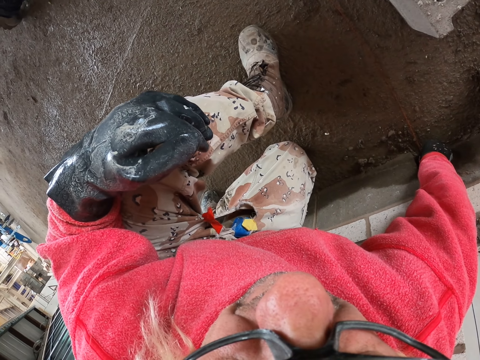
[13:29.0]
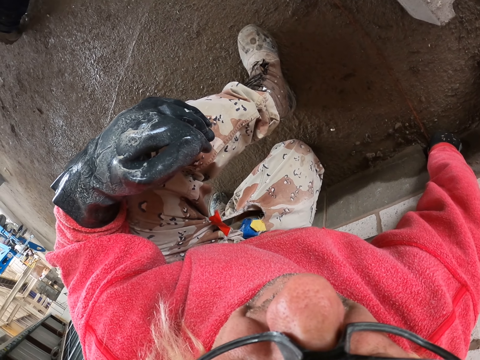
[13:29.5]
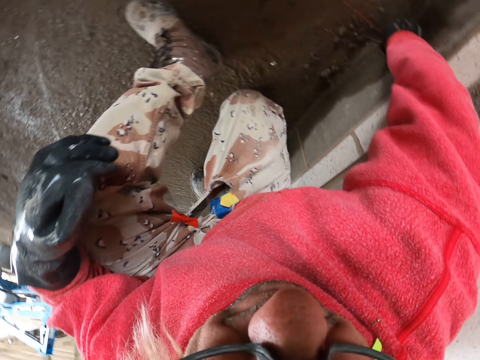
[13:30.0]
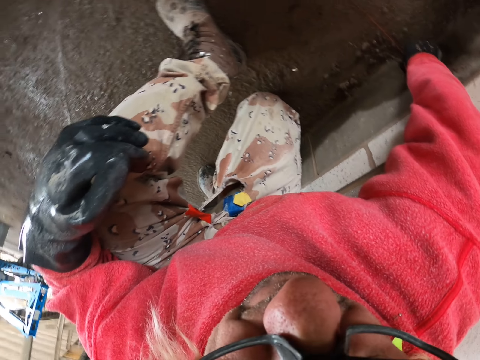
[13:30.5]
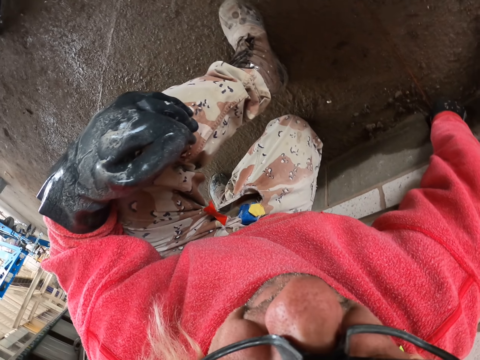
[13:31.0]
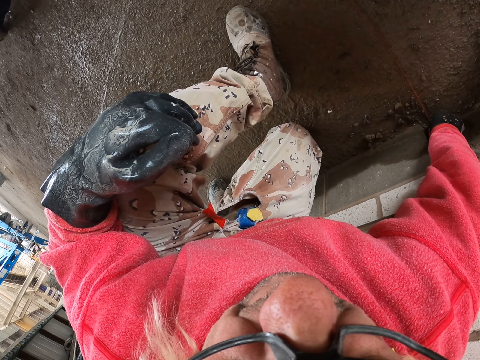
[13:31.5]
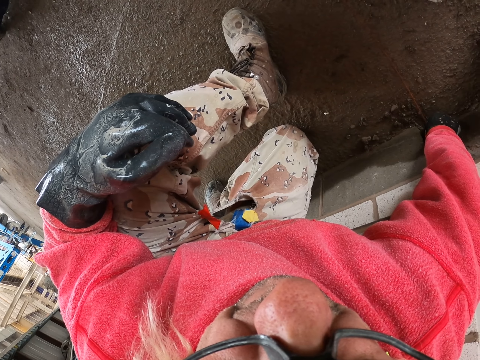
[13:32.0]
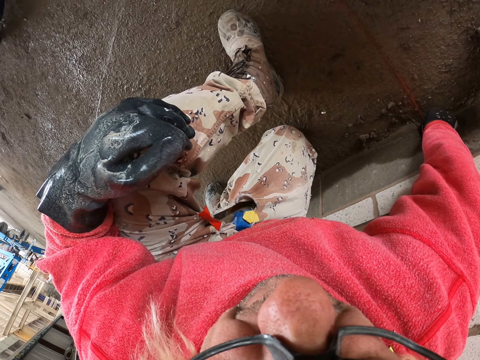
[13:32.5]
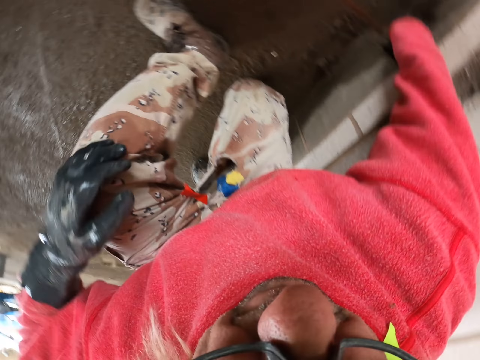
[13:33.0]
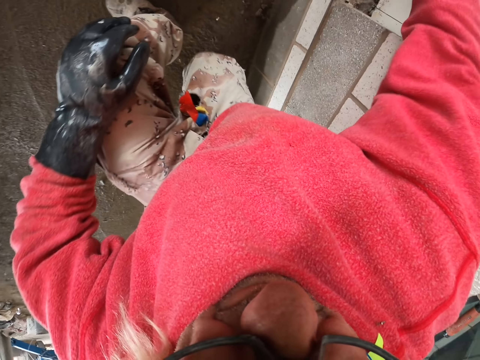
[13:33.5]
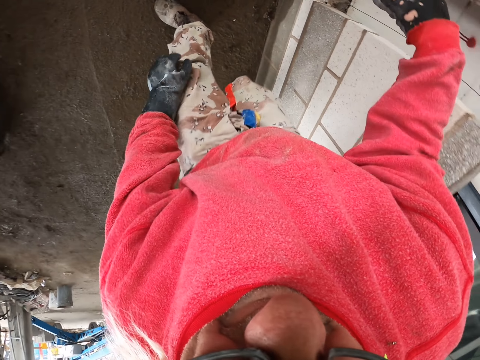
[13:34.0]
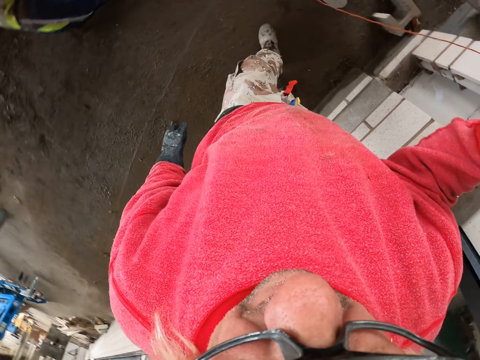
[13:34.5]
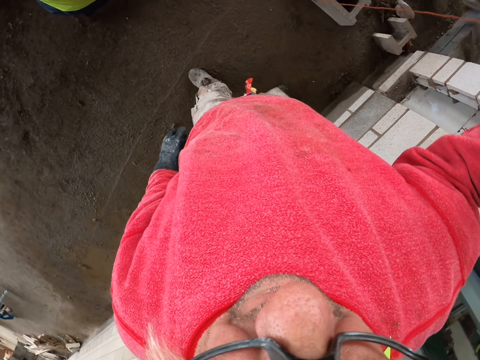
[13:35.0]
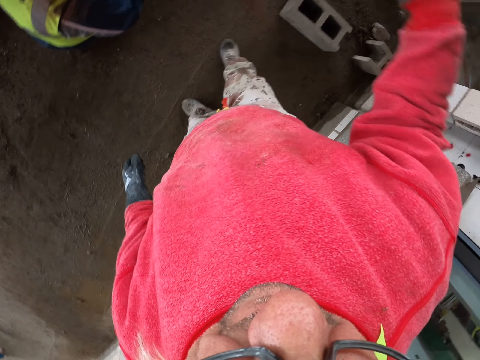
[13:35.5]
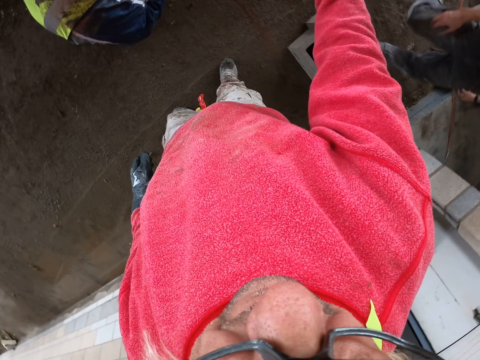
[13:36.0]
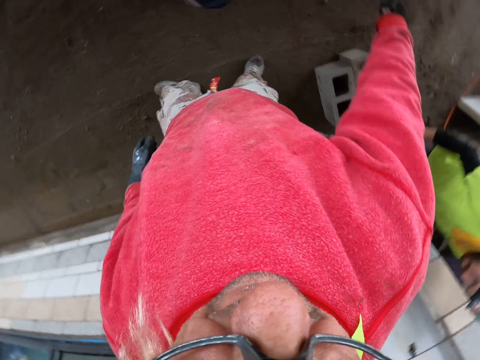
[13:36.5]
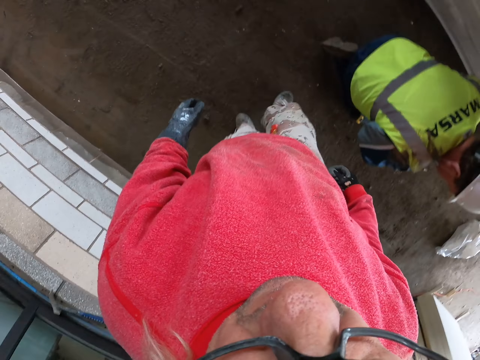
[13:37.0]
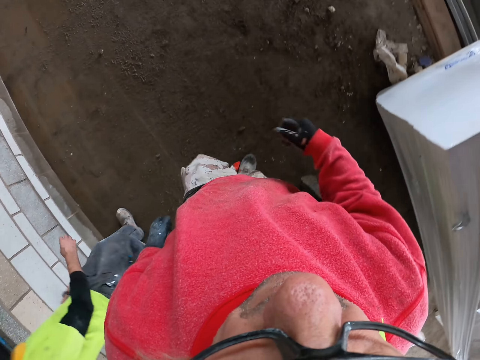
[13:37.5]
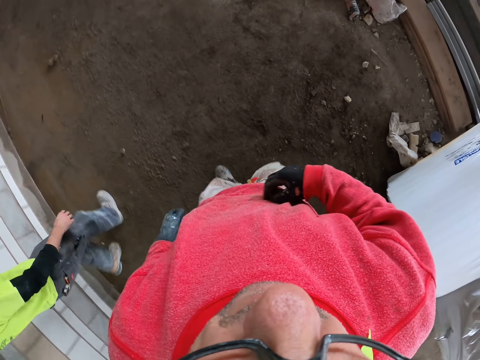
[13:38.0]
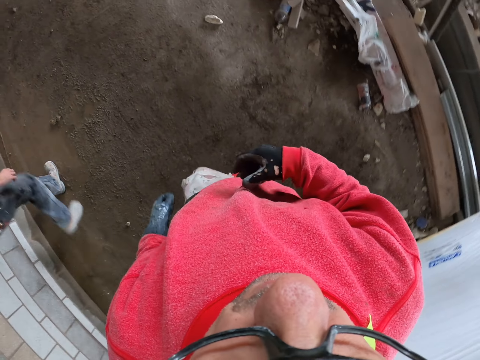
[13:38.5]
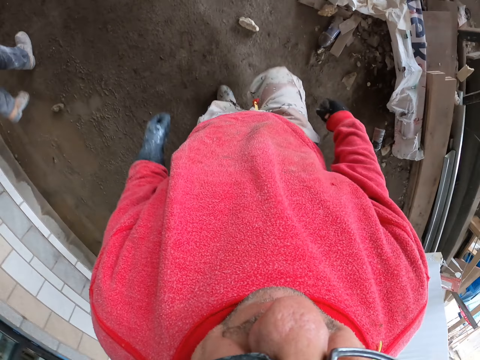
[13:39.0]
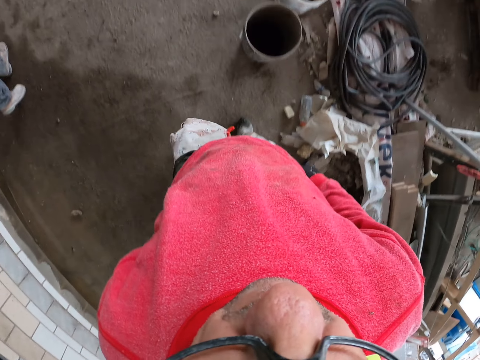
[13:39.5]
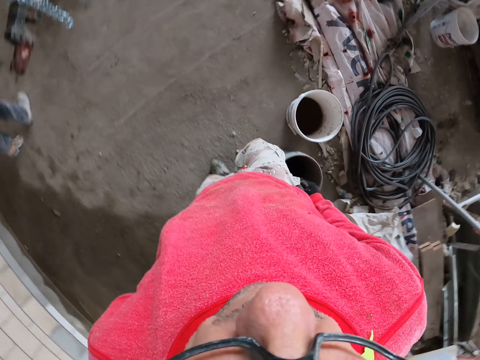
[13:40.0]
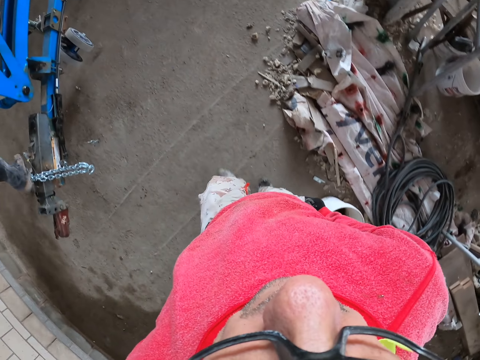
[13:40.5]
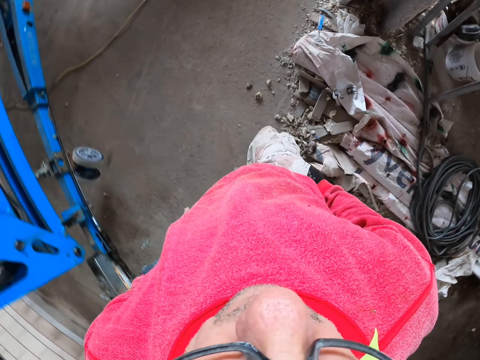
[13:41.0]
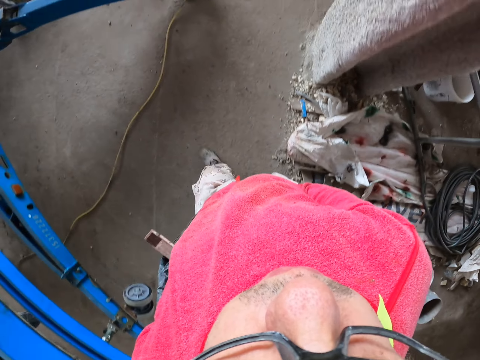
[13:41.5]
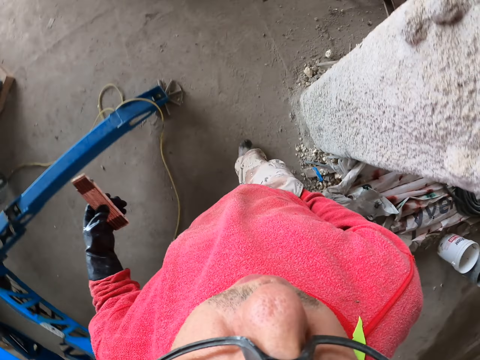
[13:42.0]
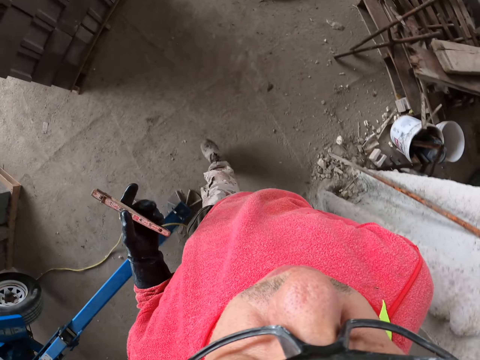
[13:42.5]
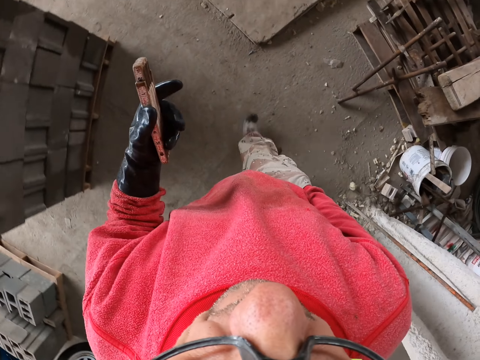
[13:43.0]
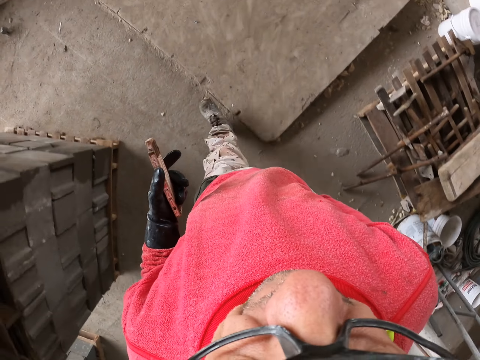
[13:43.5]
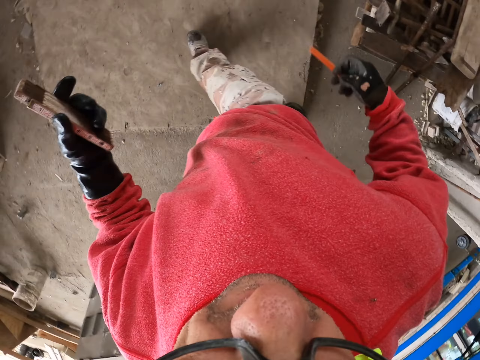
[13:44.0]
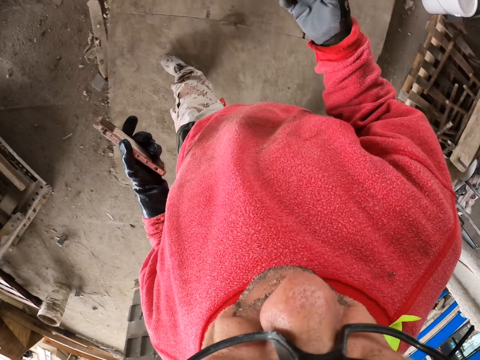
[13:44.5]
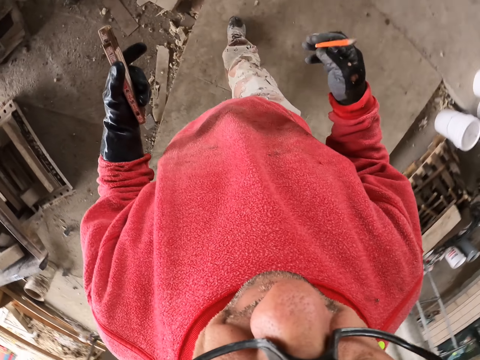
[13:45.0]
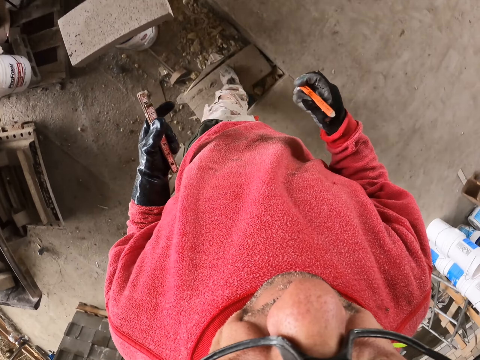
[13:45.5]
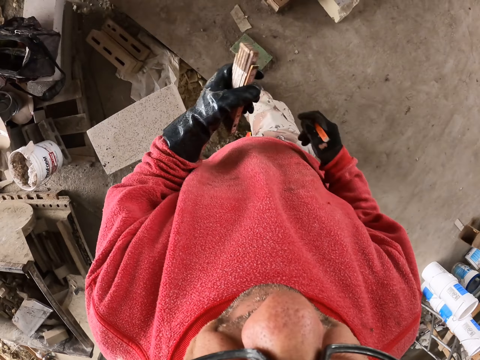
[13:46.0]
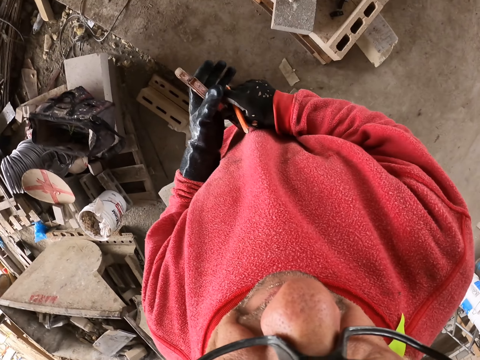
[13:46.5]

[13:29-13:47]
The camera wearer stands. They move around and walk in a workshop. A man walks in the workshop. The camera wearer puts the right hand in the pocket. They hold a tape measure or foldable ruler. They remove a pencil from the pocket. They walk in the workshop.

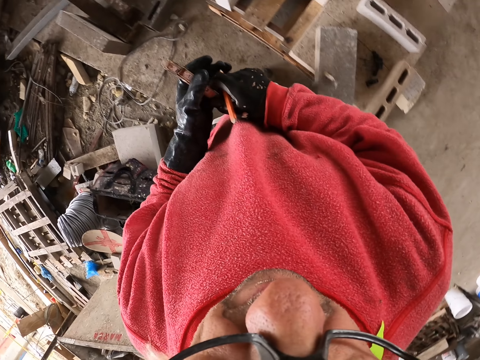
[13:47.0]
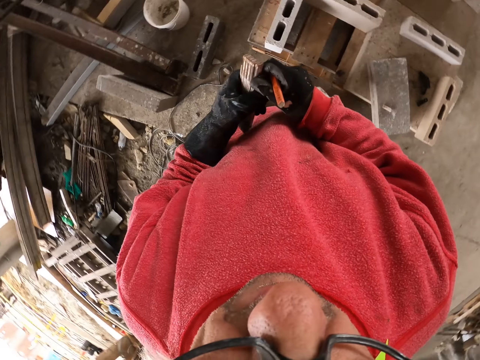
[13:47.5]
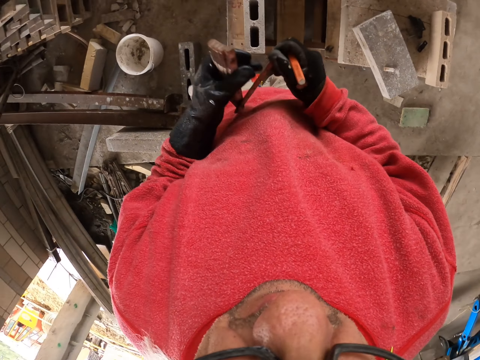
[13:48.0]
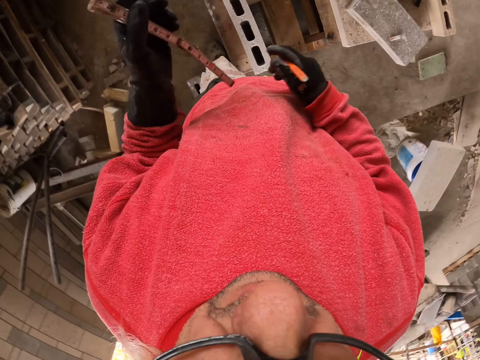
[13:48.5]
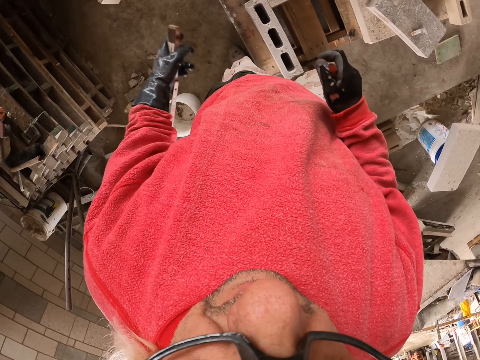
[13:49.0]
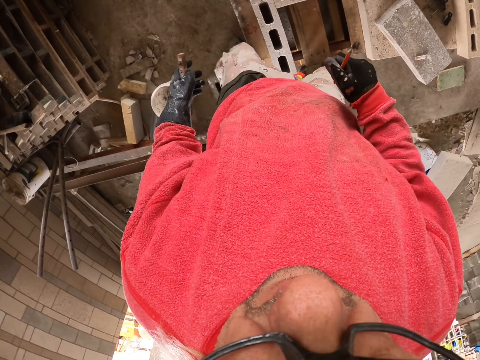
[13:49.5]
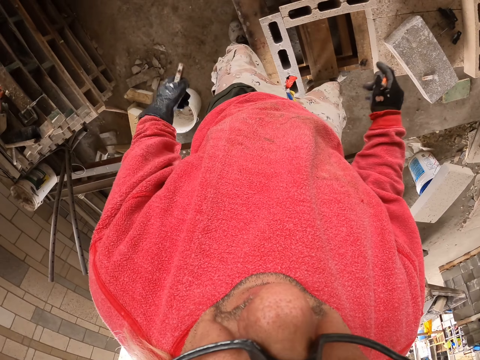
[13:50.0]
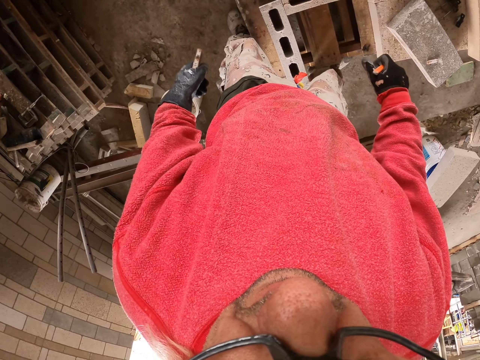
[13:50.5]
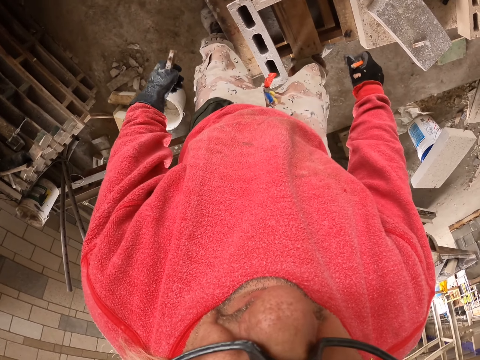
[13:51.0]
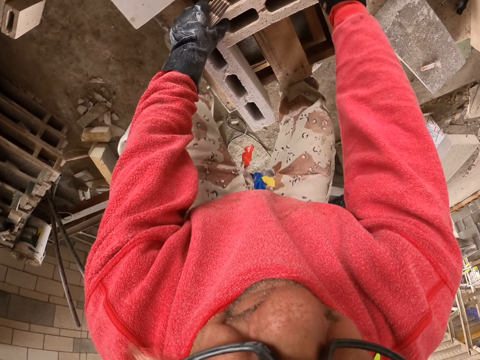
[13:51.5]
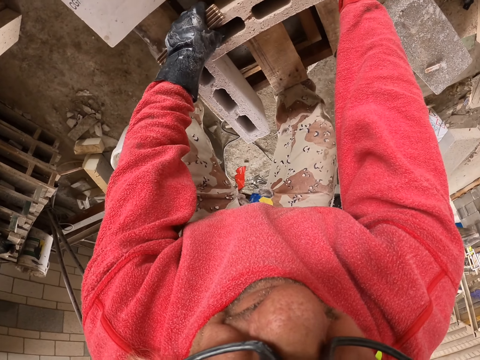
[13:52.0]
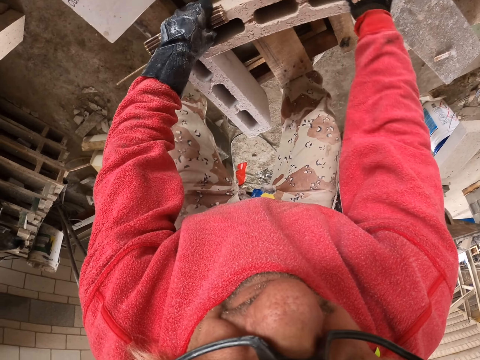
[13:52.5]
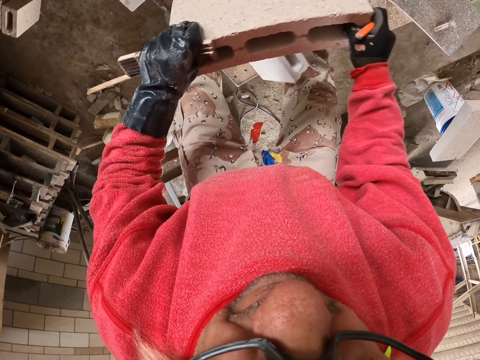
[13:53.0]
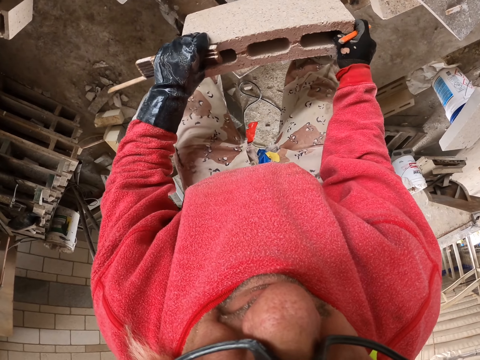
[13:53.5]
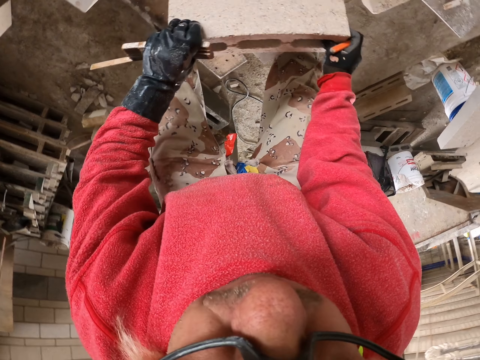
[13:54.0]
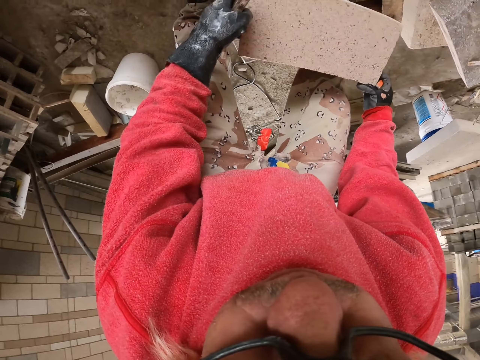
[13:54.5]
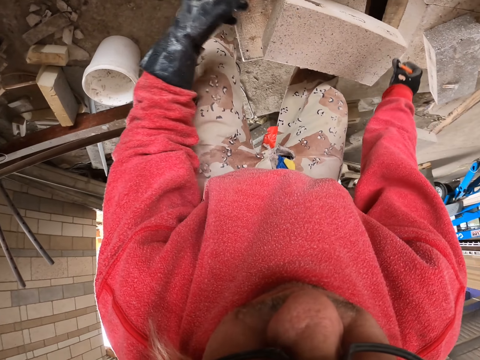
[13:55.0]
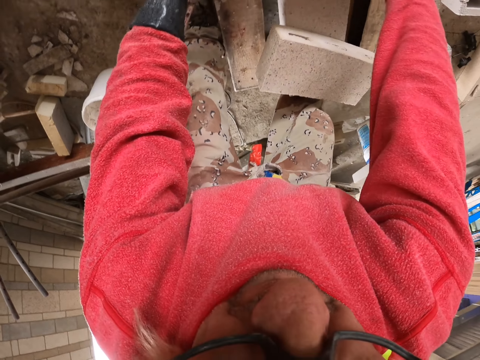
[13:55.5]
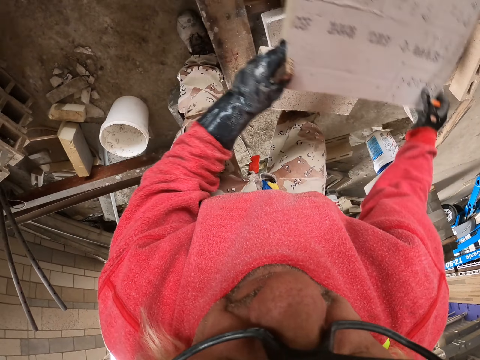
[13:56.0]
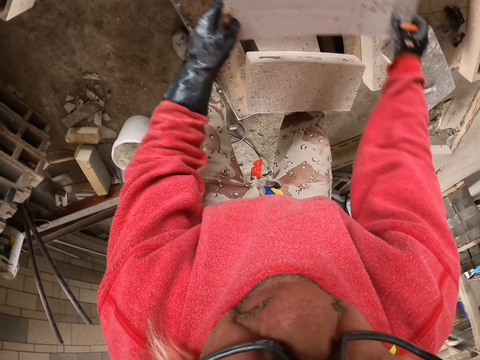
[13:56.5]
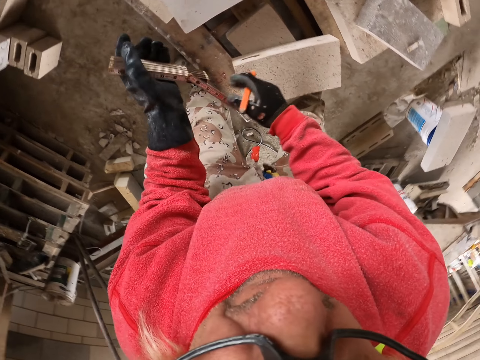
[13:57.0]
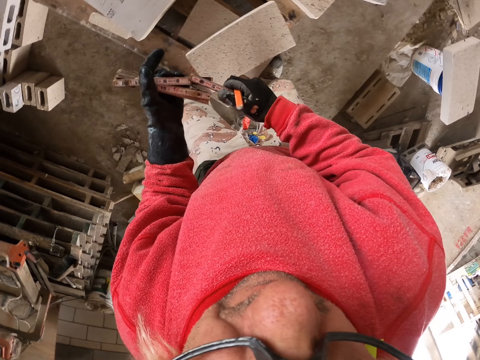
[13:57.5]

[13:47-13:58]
The camera wearer pulls the tape measure. They hold the foldable ruler. They pick a concrete brick. They put something on the wood. They carry a box and return the box on the wood. They unfold the tape measure.
